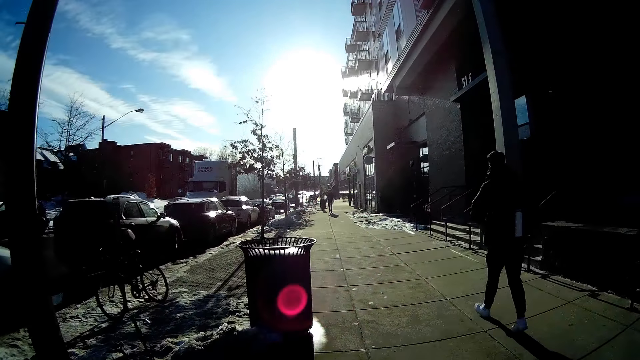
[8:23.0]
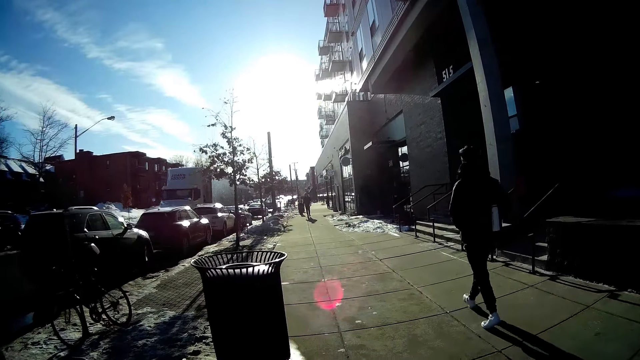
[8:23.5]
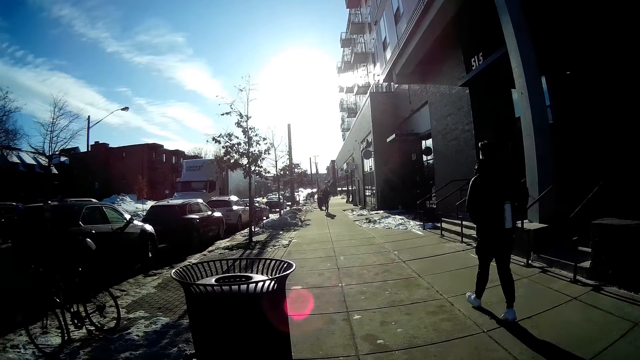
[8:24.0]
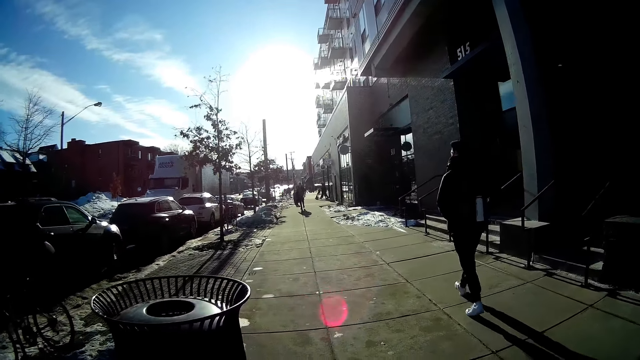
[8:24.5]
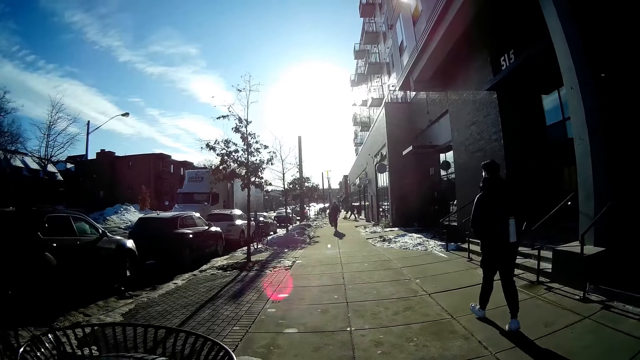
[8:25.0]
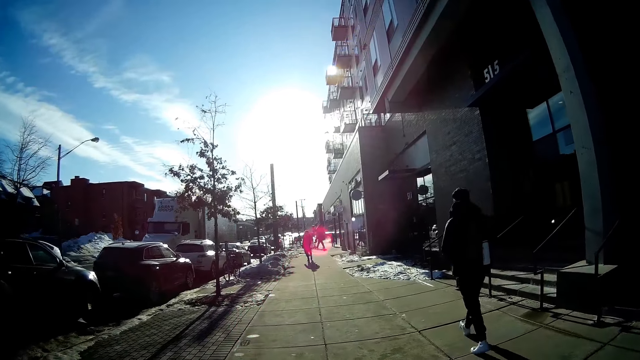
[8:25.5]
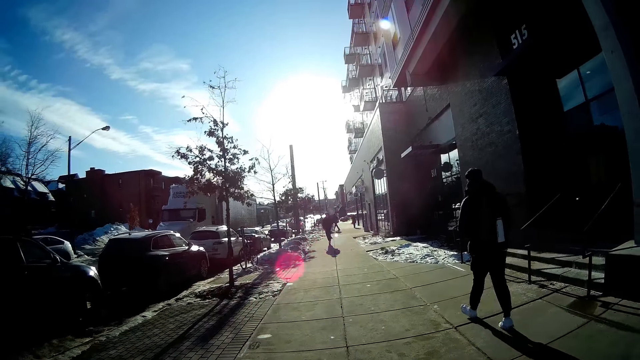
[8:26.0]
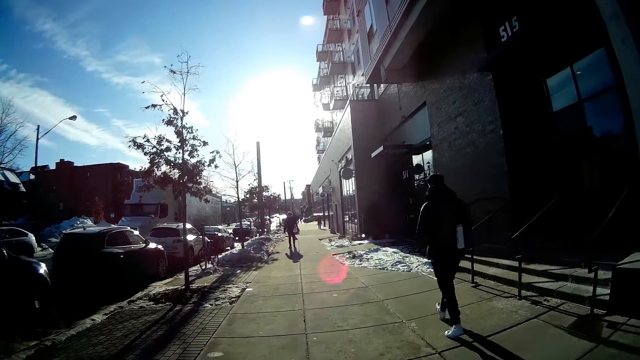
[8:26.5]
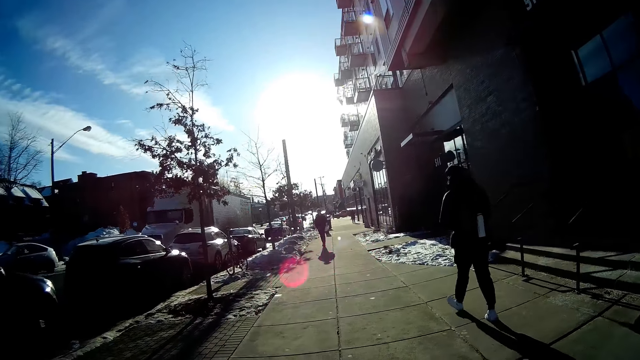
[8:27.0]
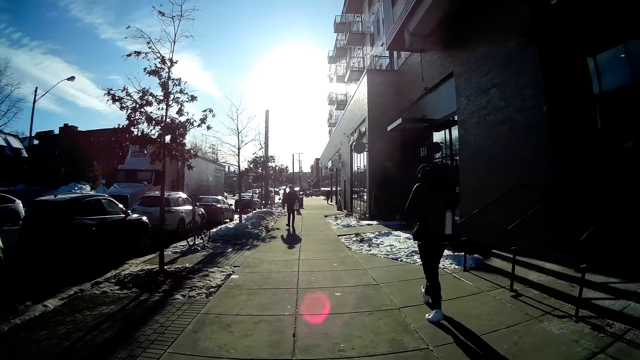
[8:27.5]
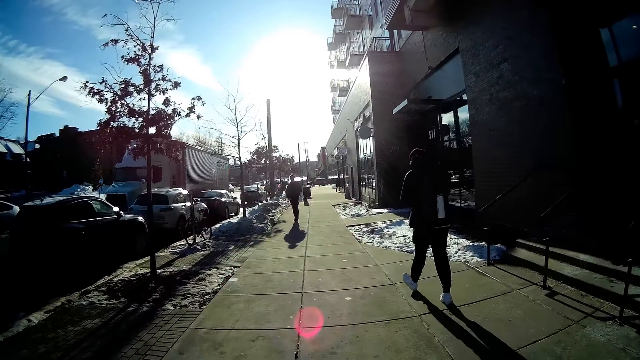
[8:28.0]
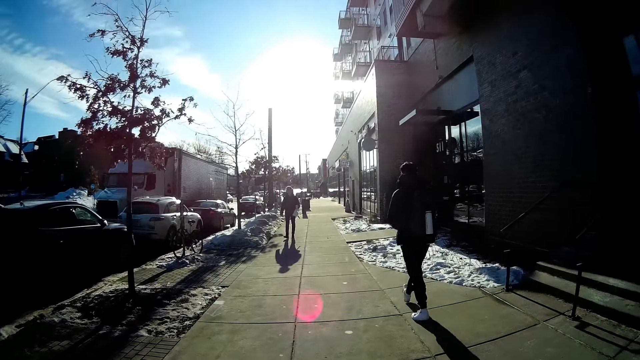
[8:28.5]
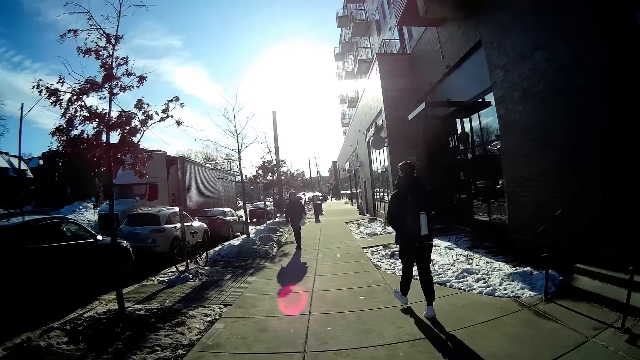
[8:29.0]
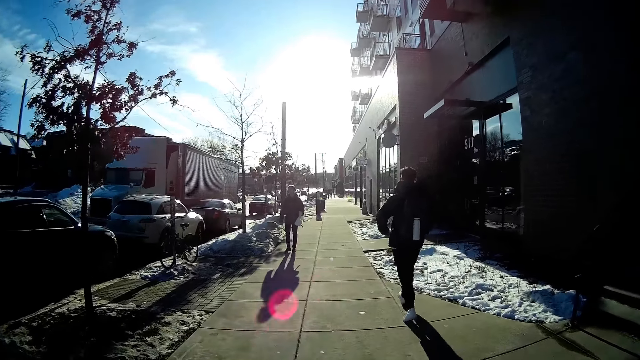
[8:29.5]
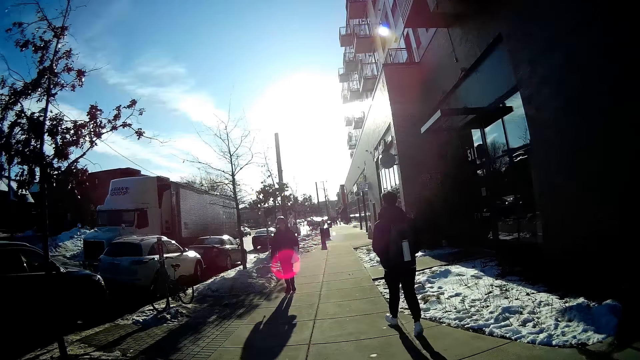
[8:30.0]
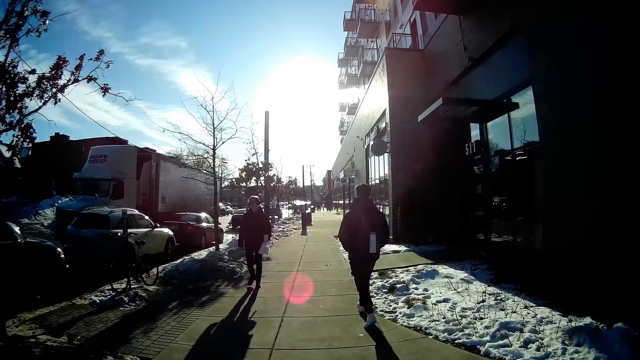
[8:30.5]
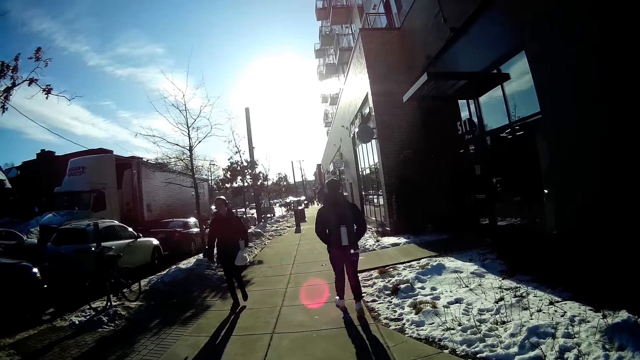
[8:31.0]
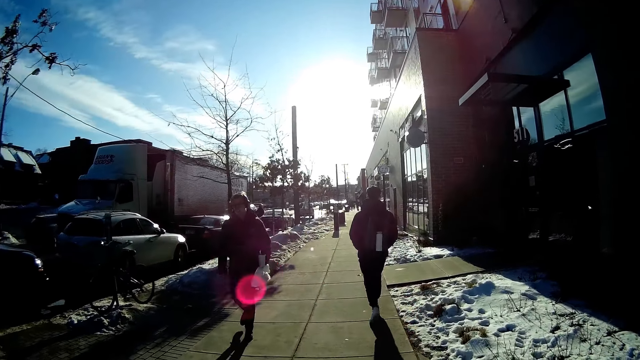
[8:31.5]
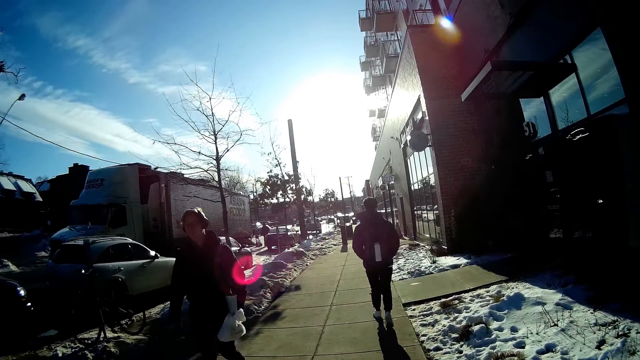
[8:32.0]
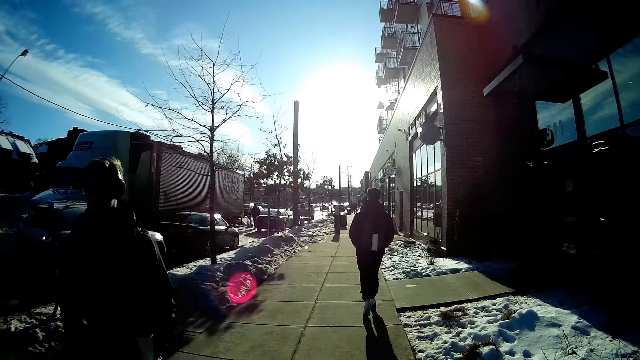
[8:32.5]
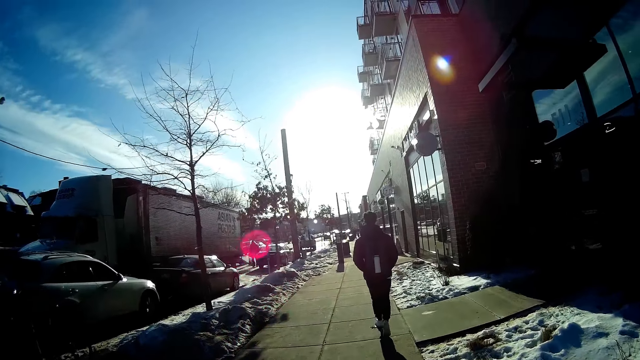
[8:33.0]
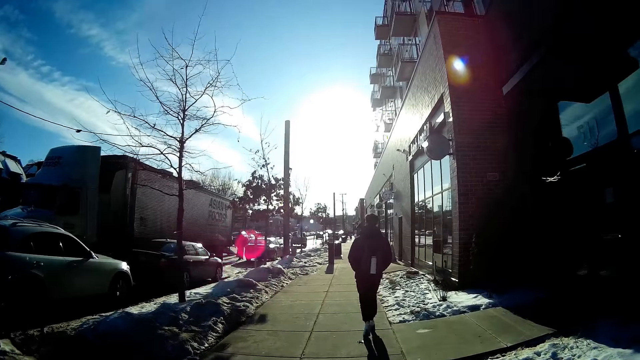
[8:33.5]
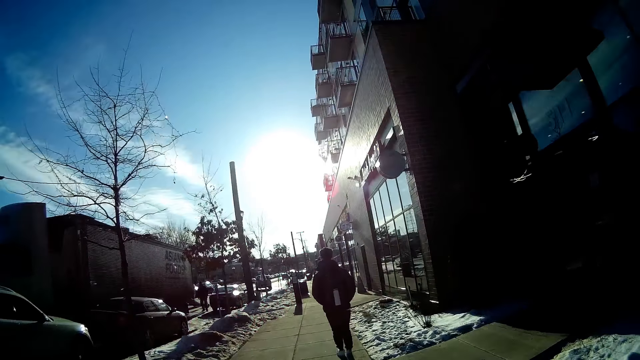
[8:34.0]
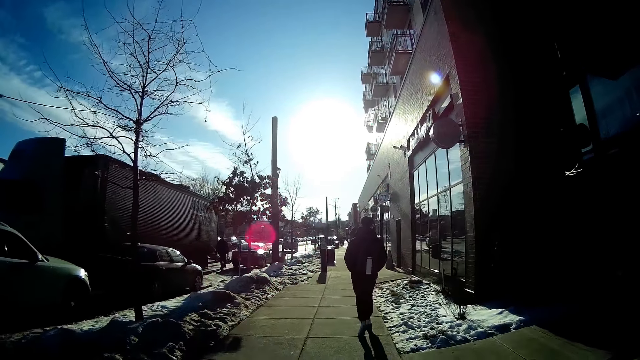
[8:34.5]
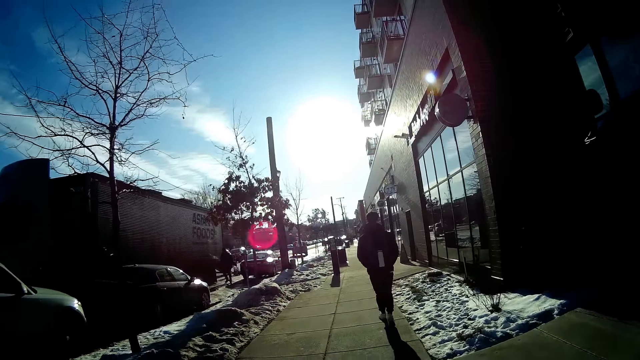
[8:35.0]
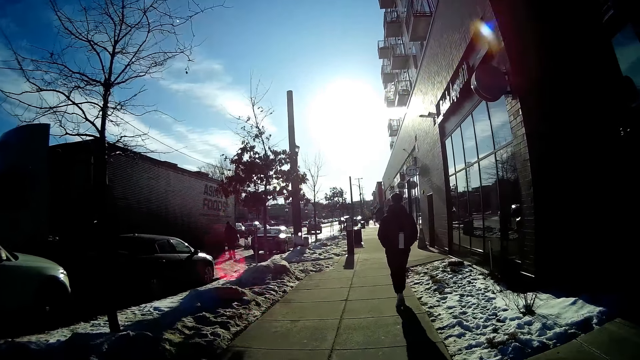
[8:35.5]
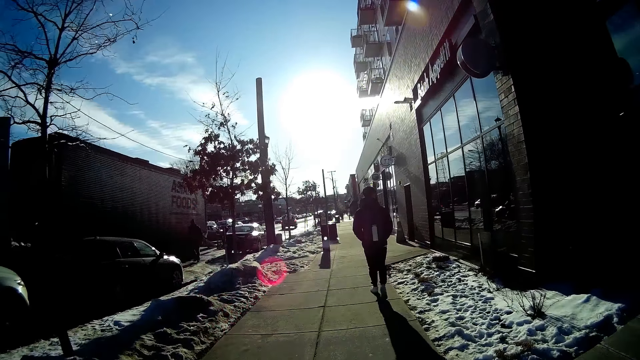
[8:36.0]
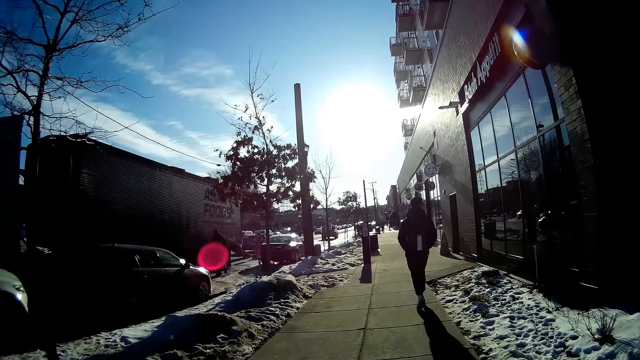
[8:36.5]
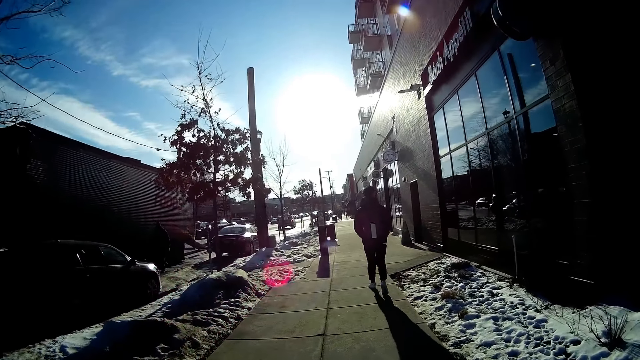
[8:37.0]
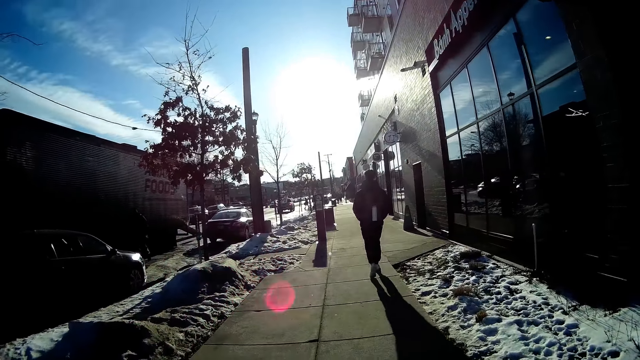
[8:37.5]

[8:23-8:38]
A man walks past the camera wearer.

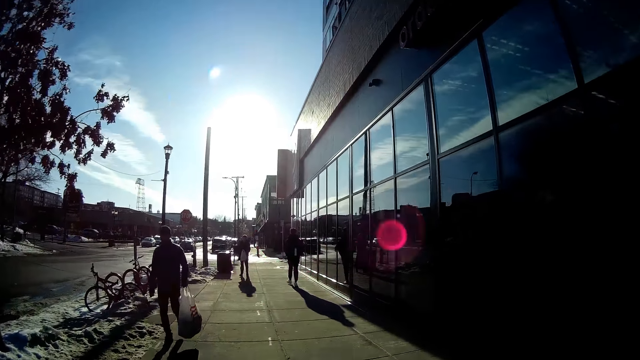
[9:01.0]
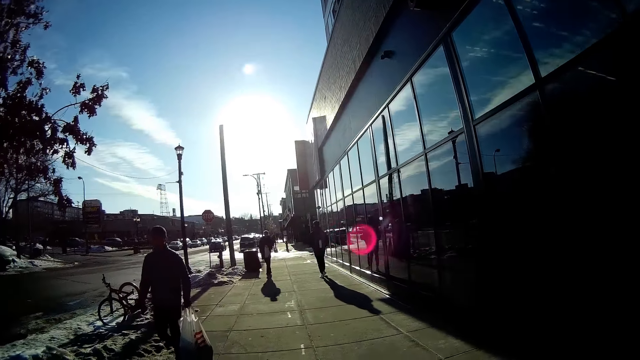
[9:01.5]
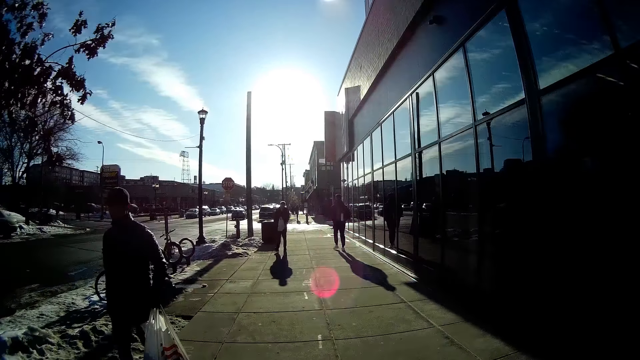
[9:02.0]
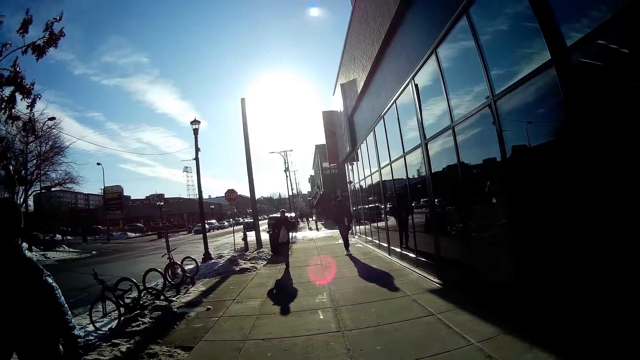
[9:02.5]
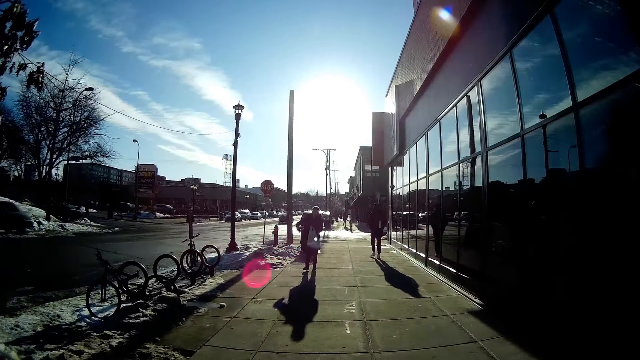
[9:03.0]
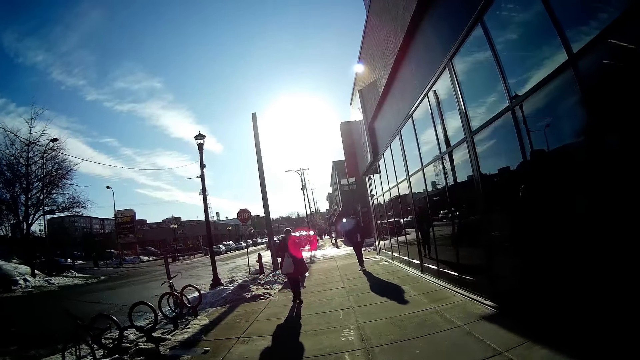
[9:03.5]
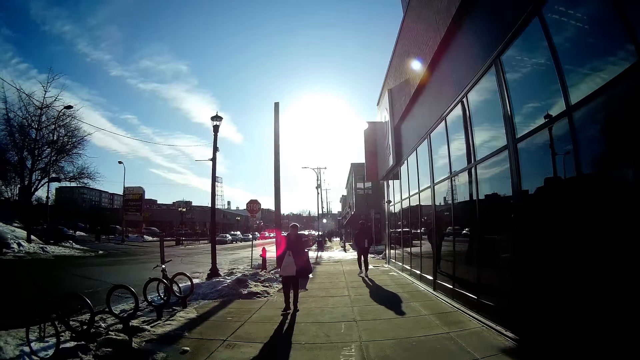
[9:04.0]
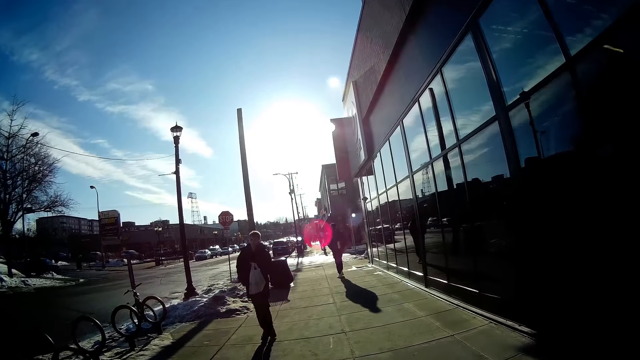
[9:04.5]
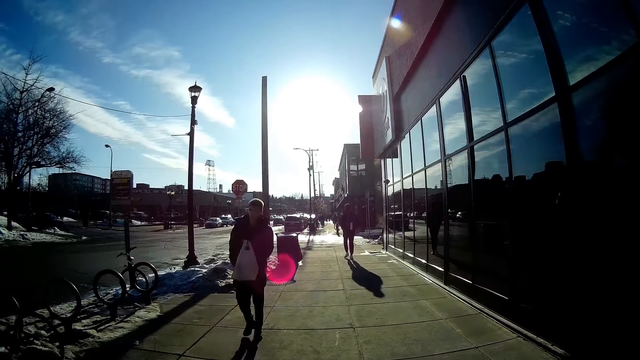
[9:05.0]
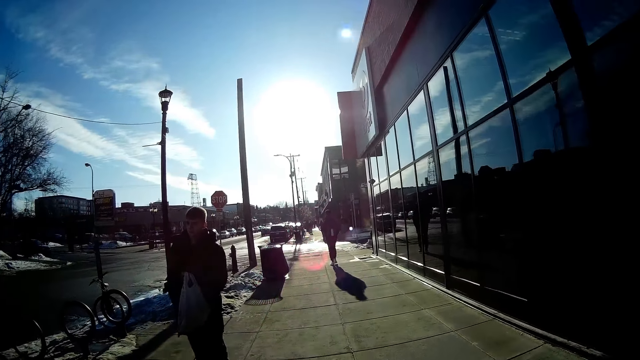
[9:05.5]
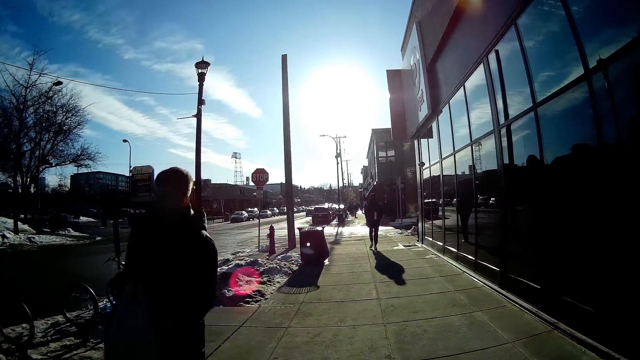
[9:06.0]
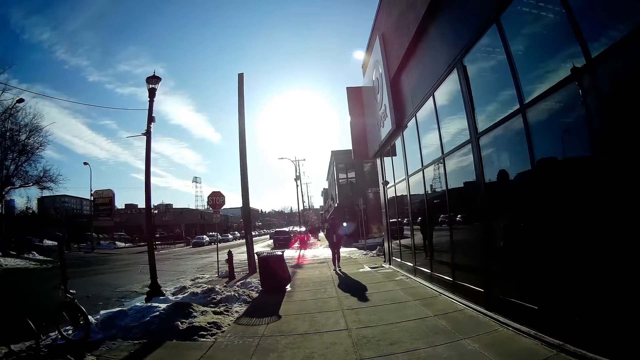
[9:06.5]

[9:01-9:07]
A man walks past the camera wearer. Another man walks past them.
